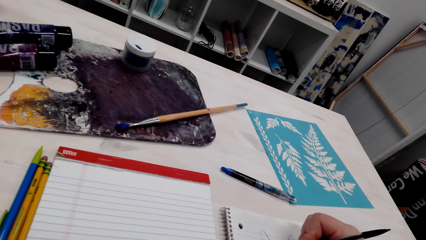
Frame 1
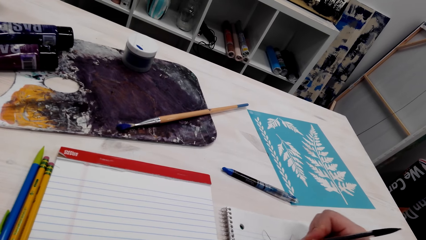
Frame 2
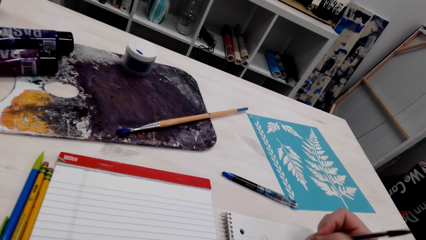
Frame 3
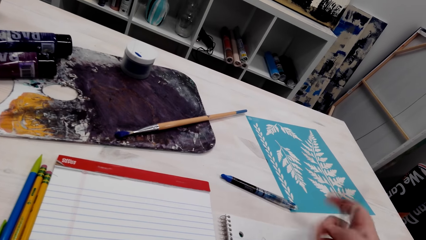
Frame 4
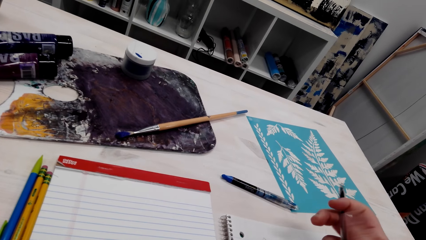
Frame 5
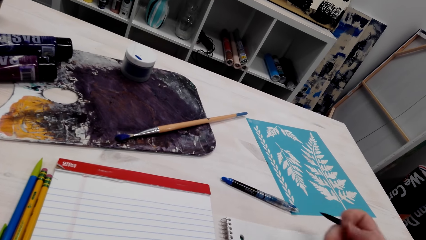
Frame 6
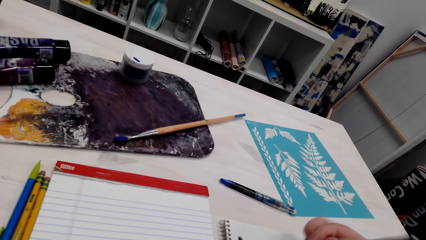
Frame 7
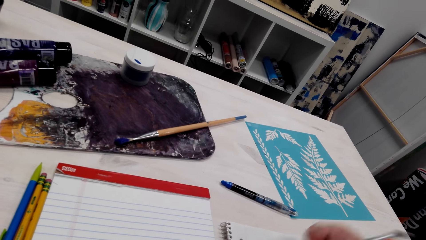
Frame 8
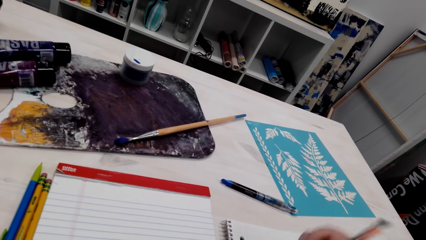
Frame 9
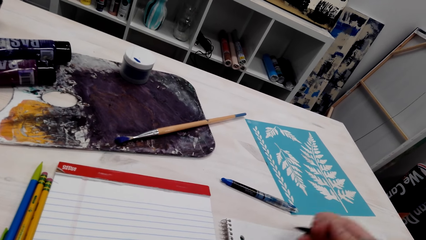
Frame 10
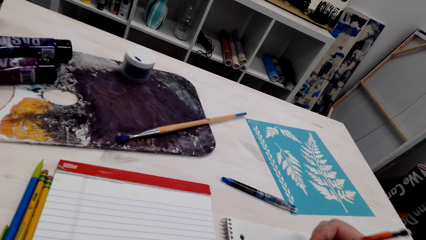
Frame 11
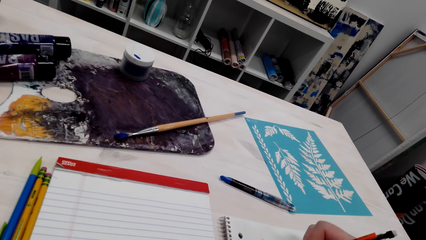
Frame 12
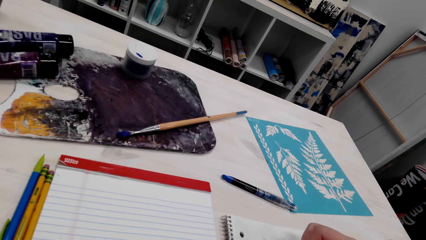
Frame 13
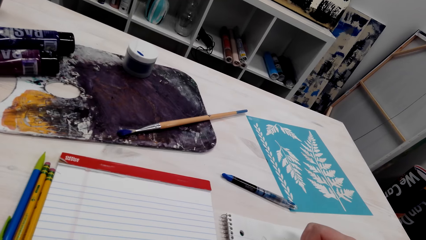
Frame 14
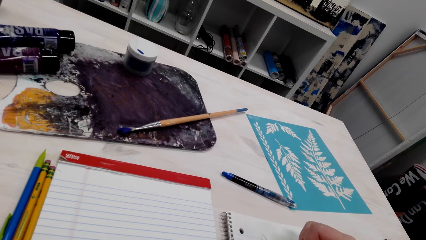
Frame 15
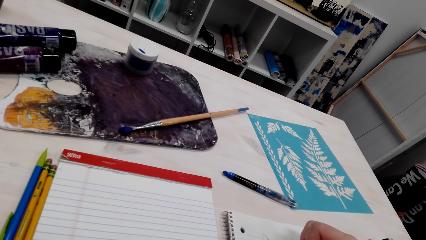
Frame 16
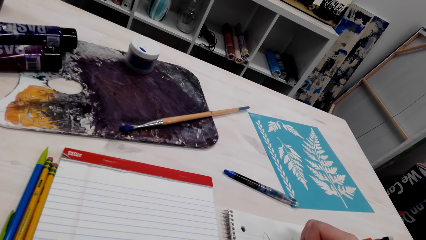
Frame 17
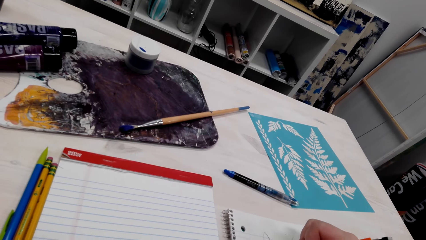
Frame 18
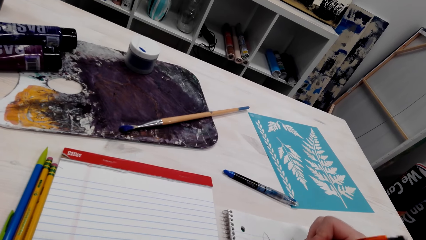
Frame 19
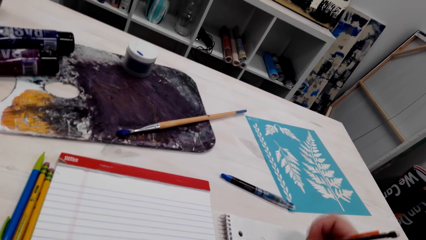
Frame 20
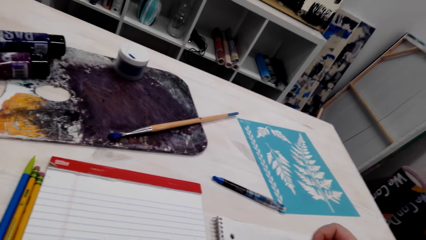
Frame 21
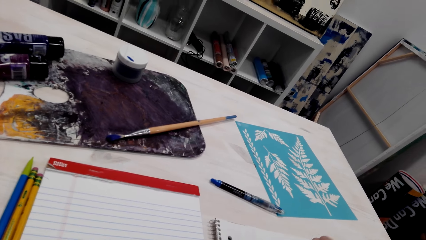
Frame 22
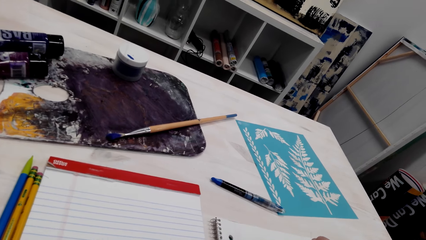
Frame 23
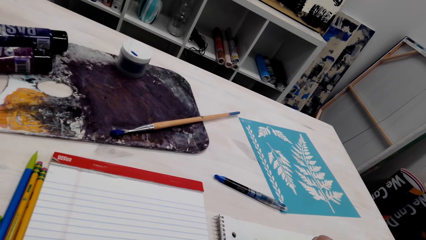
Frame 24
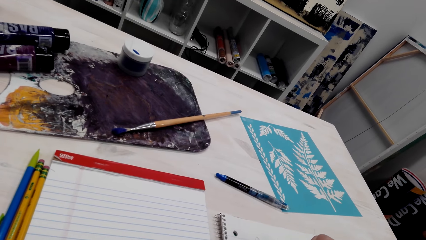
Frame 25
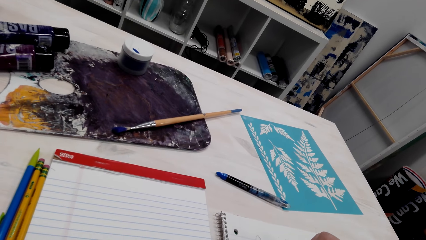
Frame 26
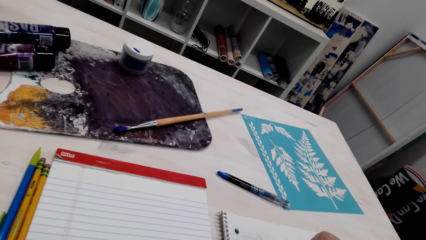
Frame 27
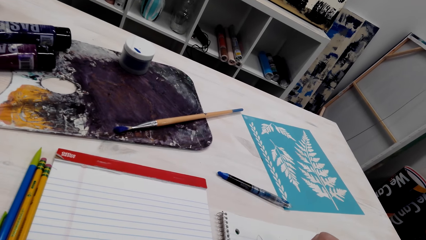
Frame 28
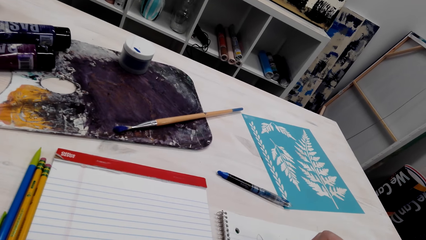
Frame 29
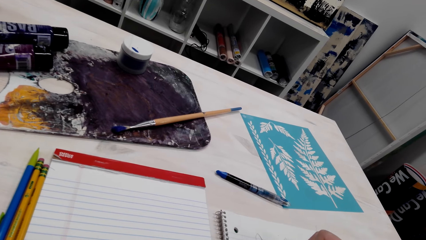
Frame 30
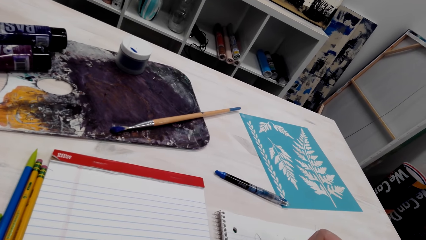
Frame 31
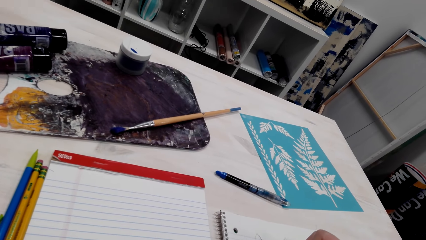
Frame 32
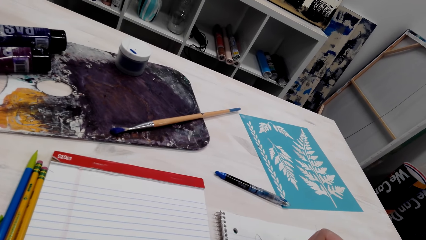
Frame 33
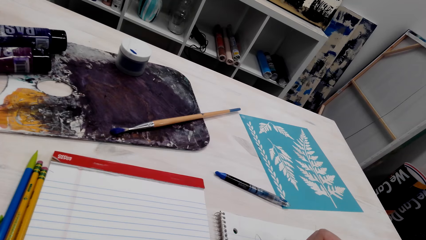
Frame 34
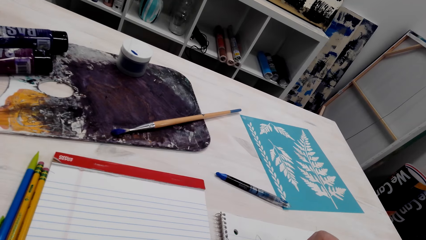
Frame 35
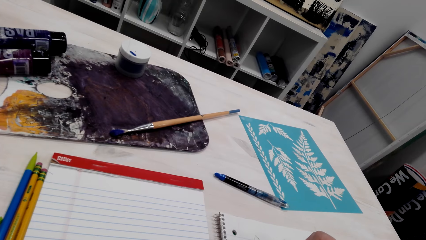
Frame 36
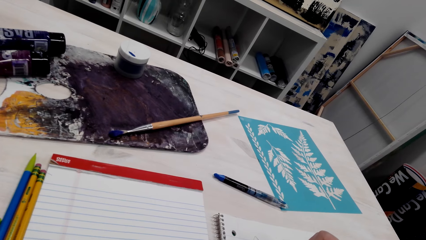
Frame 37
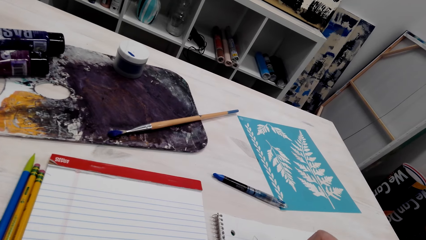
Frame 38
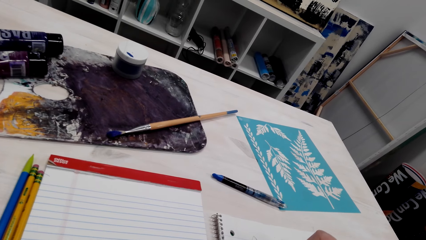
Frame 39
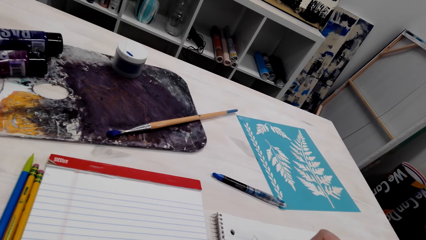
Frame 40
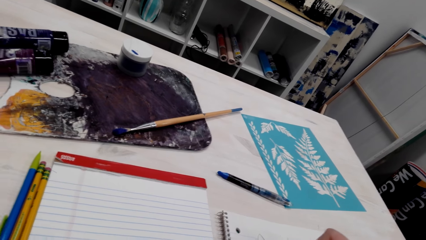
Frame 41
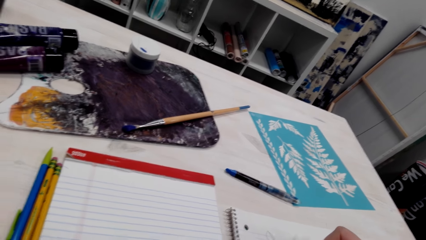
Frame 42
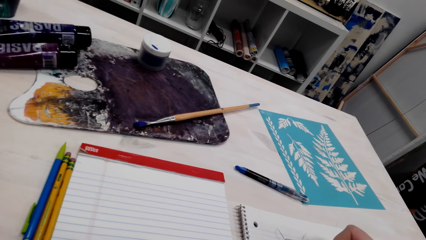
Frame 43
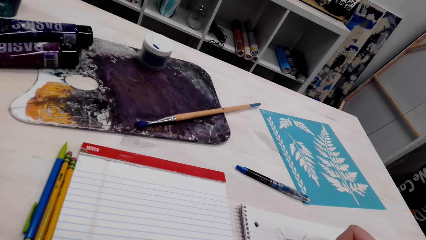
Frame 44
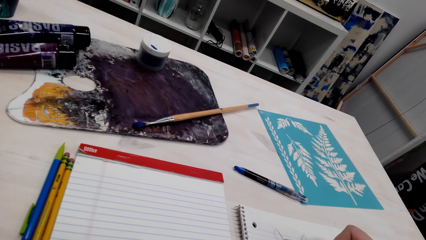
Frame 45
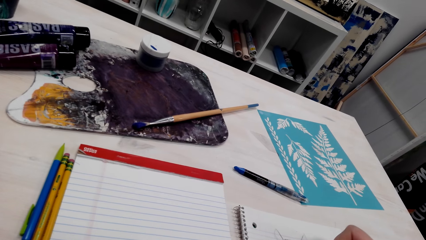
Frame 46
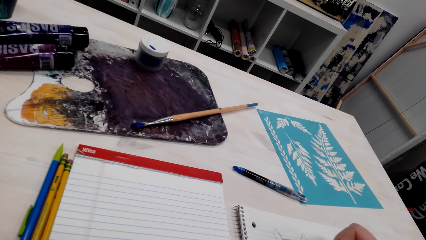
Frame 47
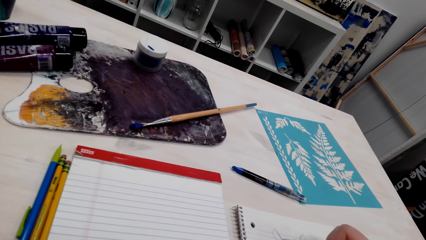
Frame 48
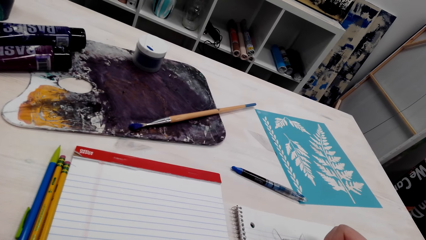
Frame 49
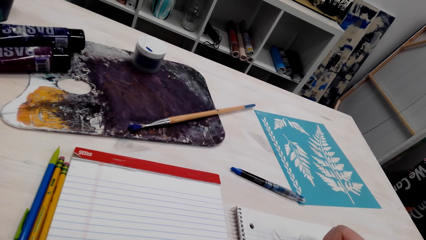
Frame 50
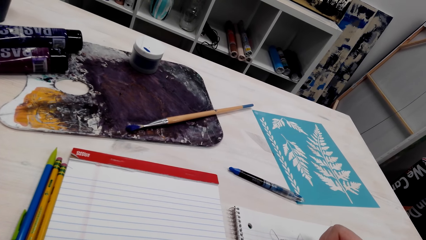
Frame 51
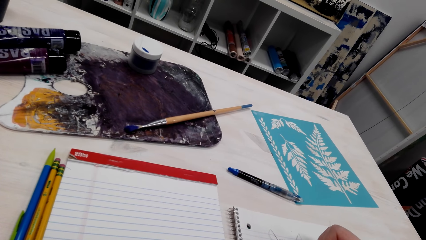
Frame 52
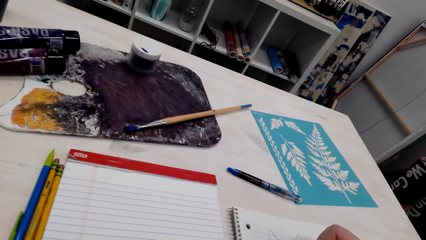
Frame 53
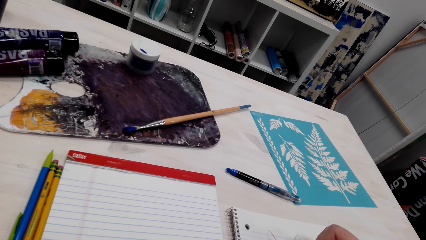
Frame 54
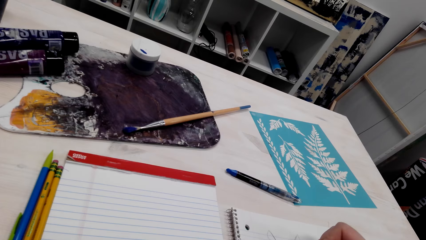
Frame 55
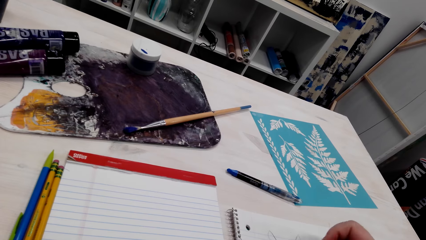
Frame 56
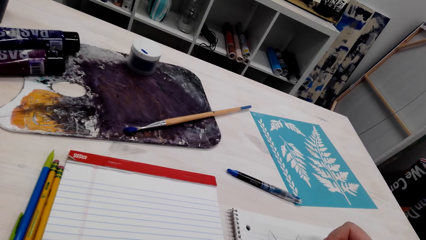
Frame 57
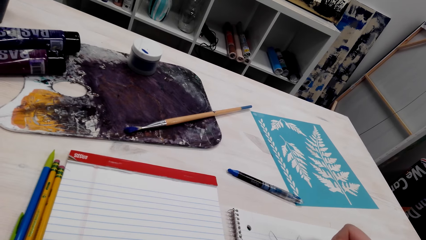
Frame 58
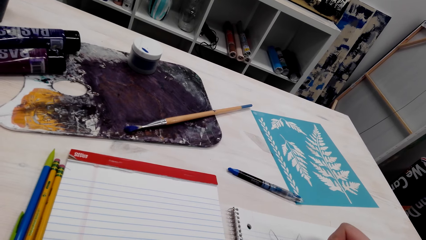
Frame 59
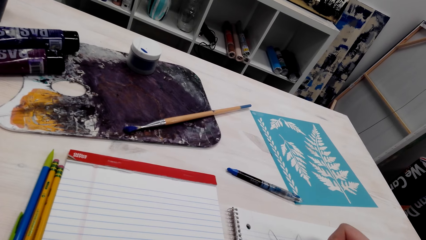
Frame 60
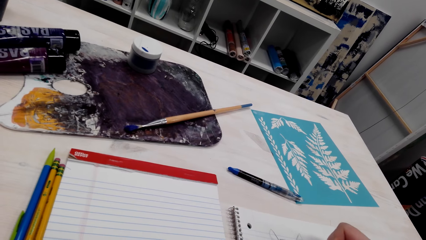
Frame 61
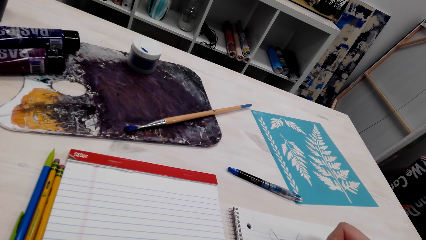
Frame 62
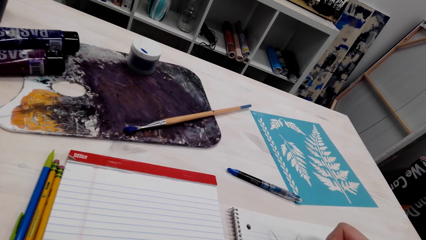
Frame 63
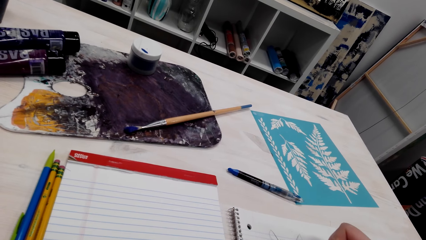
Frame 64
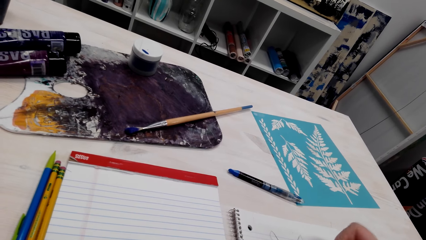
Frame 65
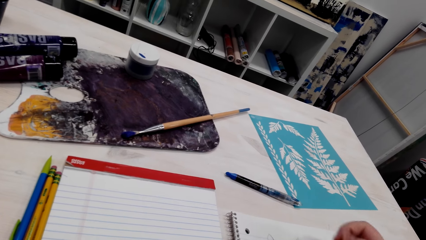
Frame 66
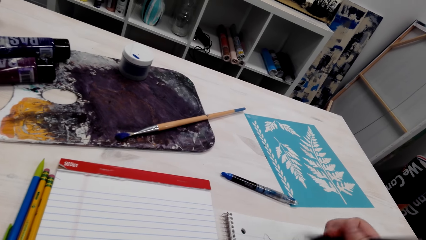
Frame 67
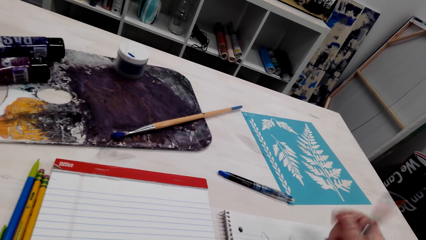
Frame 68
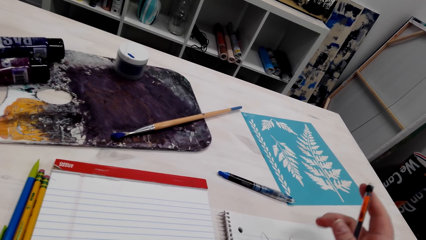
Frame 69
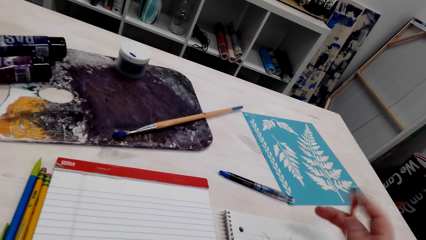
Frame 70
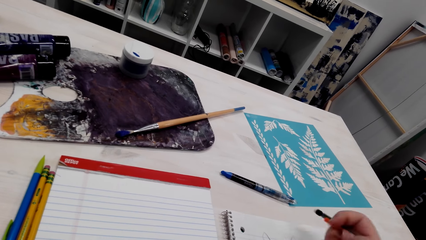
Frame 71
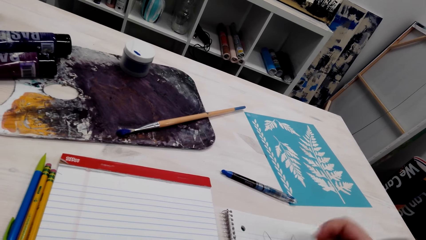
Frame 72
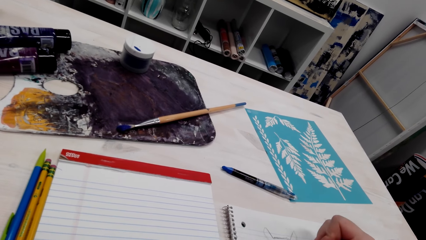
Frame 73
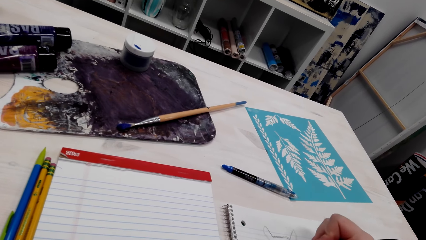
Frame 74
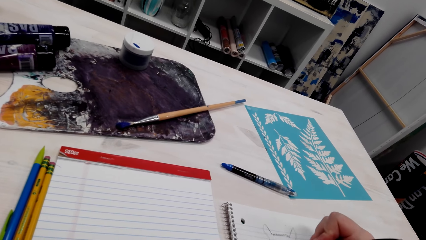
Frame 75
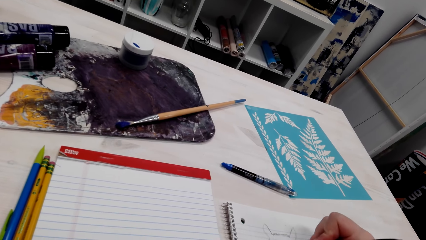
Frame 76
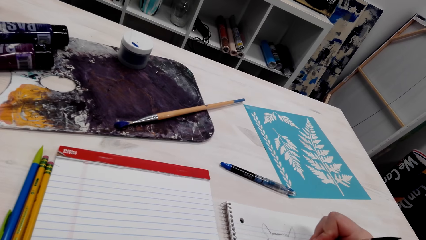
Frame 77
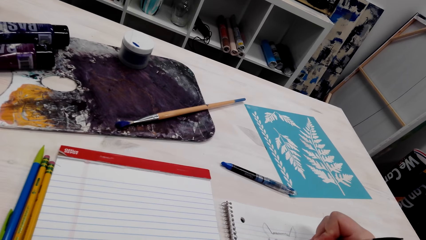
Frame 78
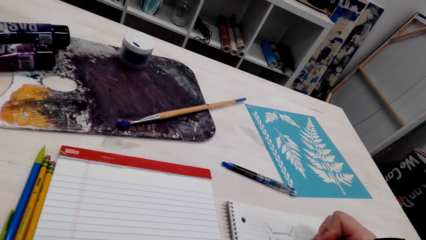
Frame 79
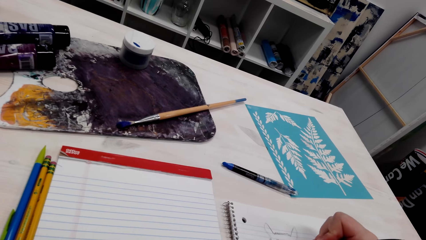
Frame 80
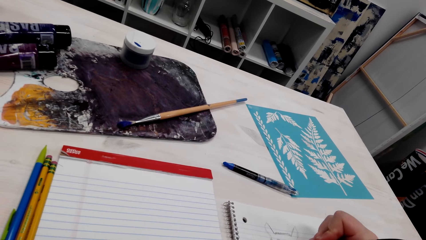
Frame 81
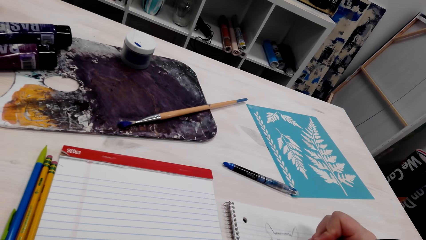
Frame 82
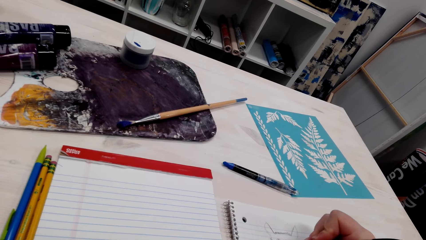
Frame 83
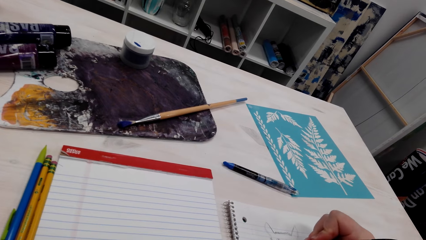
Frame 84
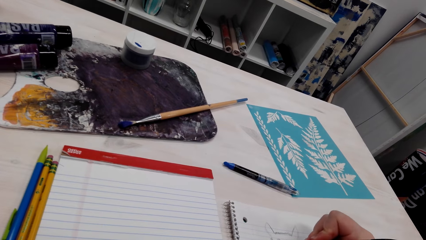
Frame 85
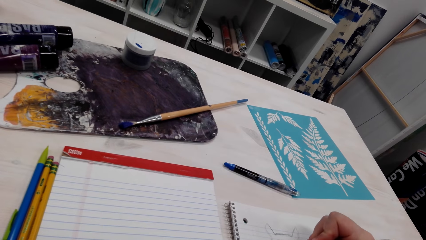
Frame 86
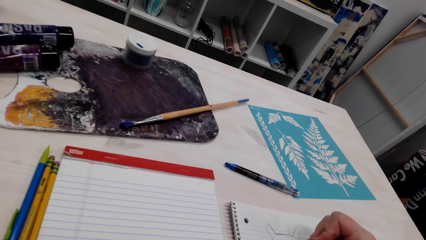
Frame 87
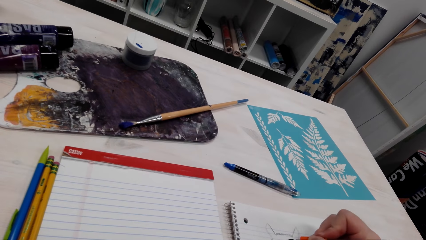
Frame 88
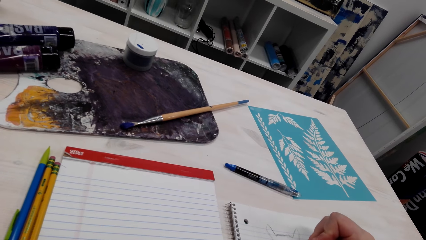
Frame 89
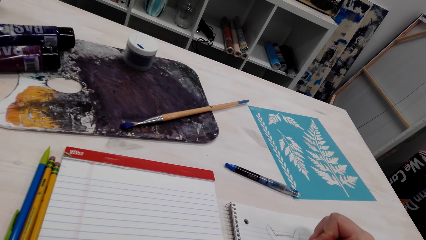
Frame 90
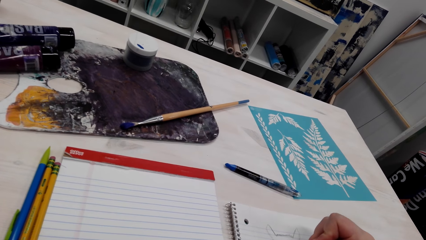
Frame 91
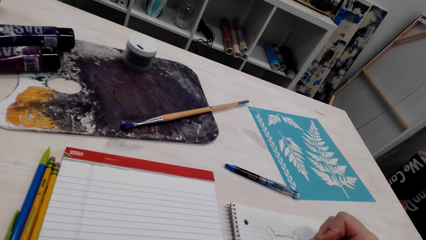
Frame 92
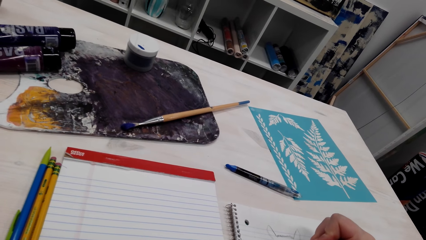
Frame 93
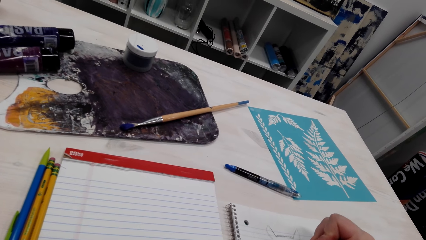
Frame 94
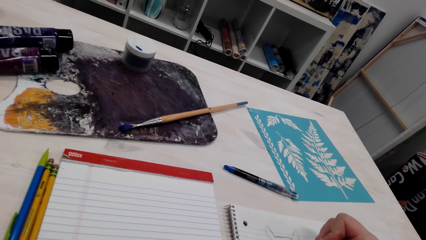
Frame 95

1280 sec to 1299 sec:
The camera wearer draws on the drawing book. They rub a small part of the drawing.
